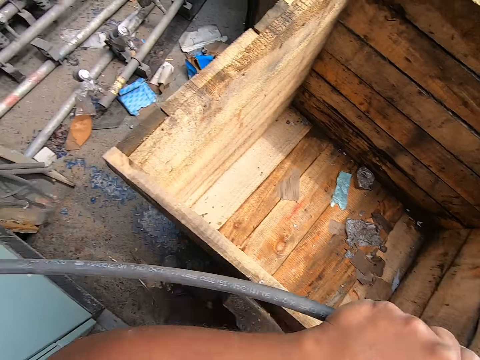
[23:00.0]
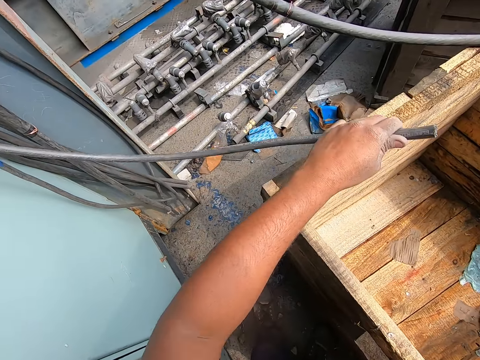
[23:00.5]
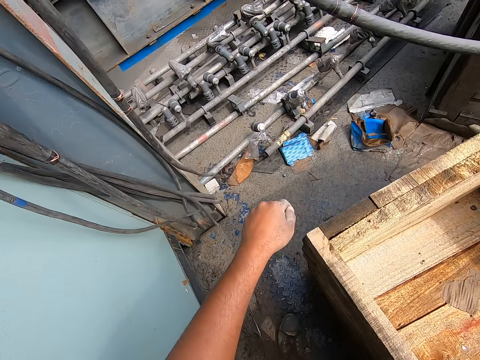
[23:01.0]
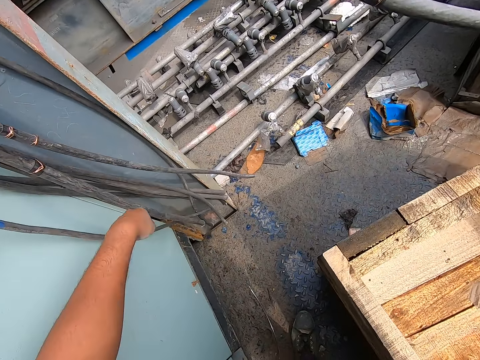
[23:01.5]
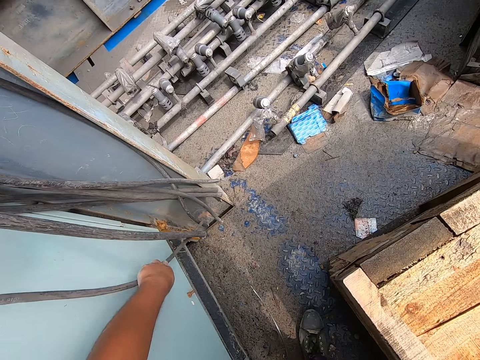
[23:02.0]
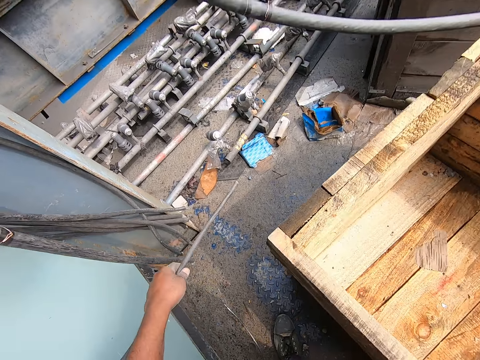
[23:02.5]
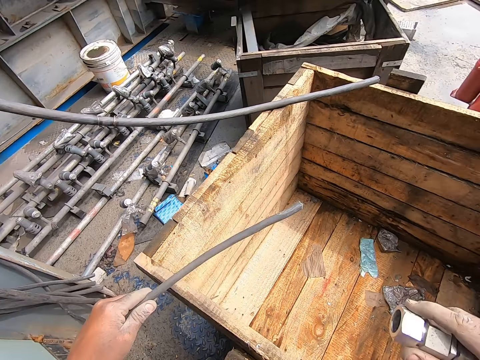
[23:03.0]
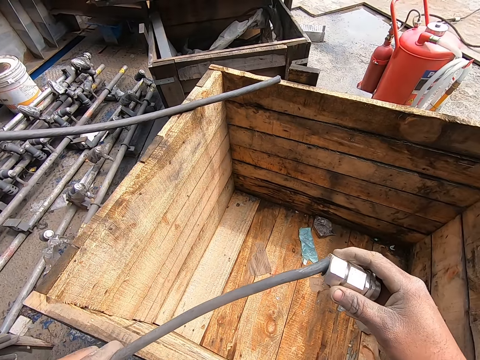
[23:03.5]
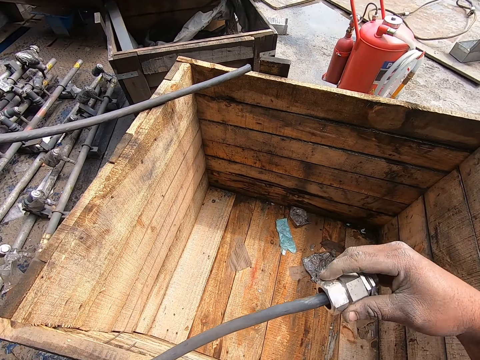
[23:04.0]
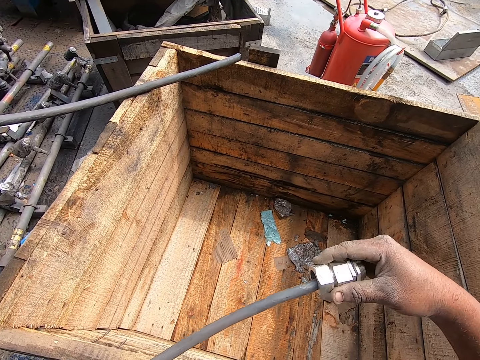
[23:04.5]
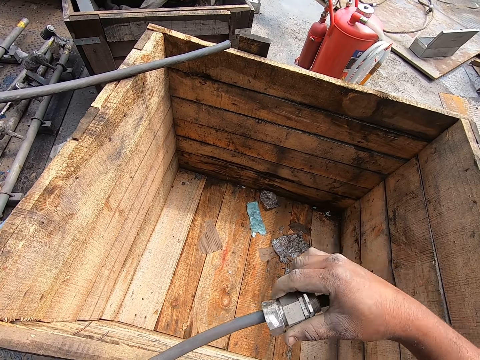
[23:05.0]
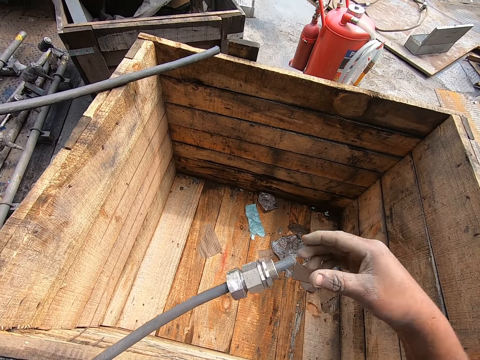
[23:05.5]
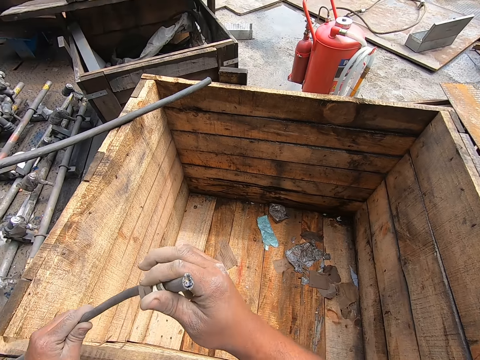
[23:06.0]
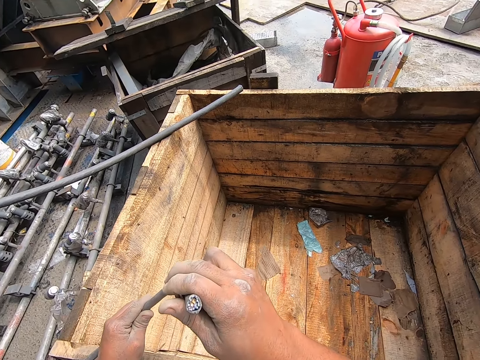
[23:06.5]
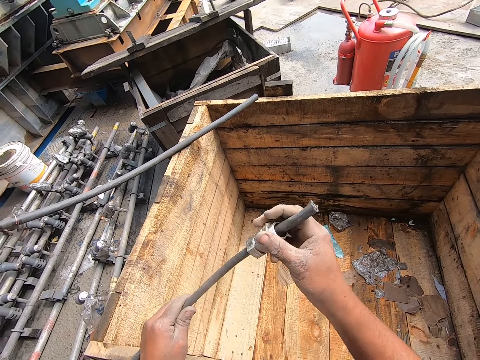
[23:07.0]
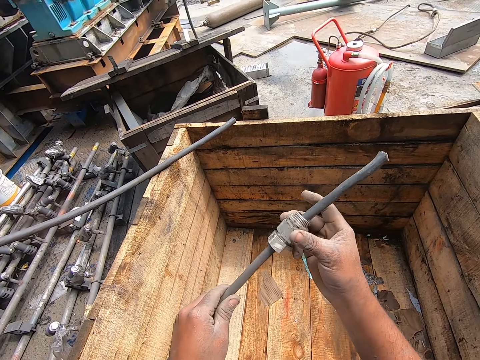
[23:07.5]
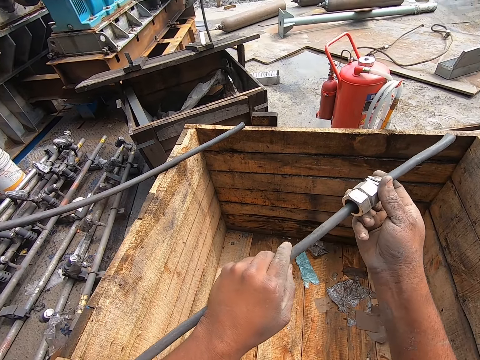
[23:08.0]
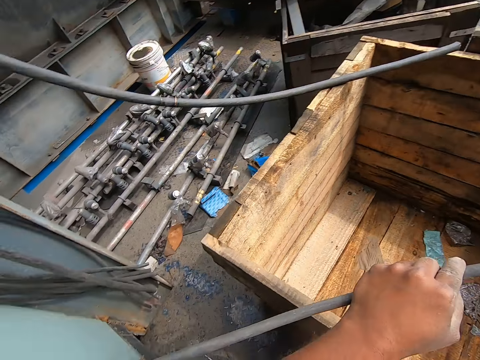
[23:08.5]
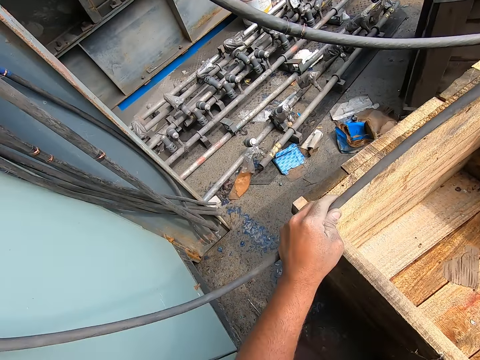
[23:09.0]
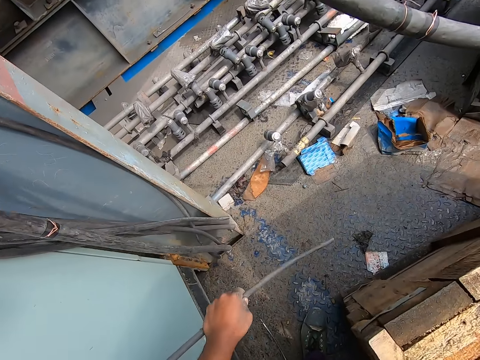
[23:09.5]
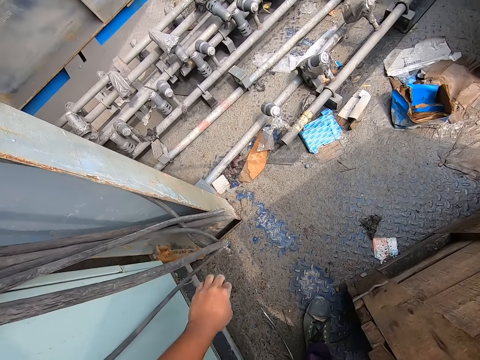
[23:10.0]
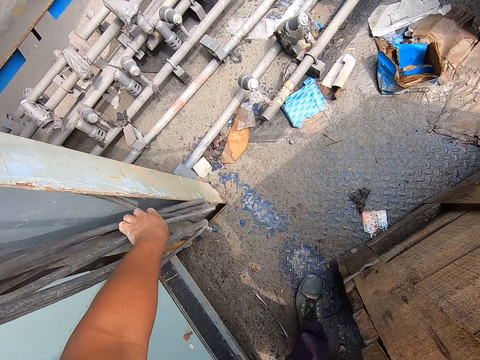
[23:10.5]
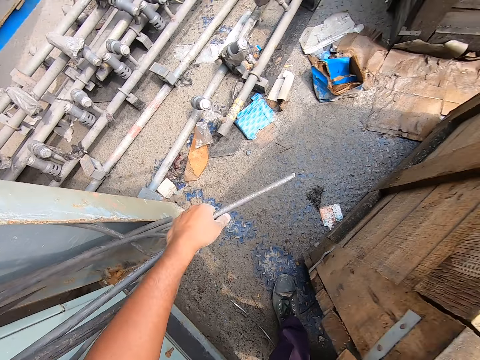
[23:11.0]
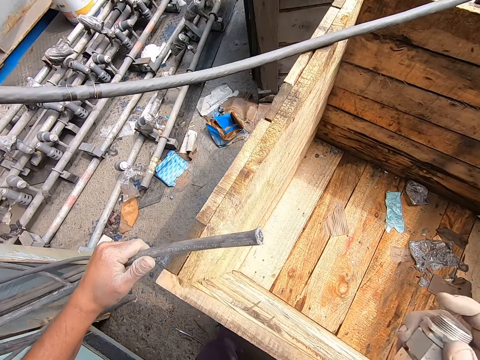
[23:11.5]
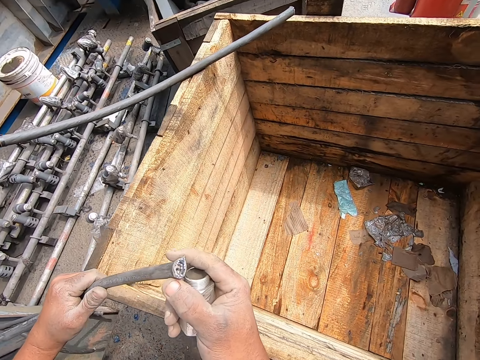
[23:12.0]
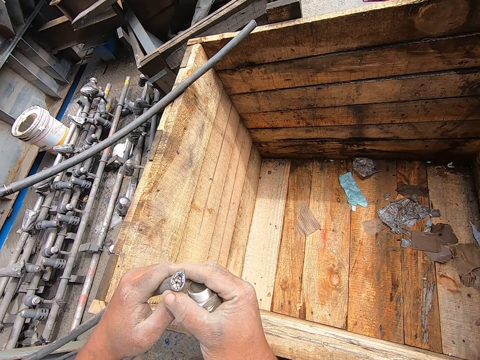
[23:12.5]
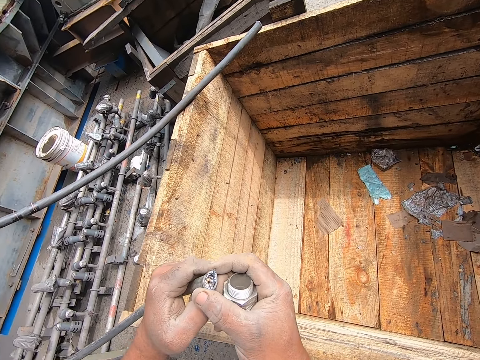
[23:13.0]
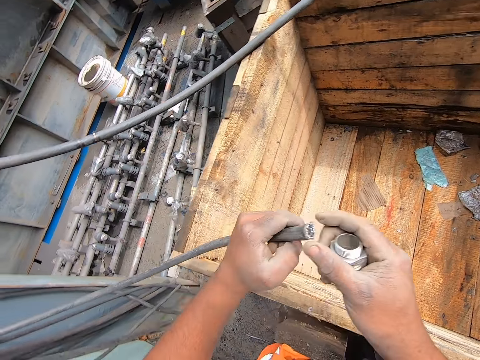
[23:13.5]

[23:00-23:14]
The camera wearer drops the cable and returns the cable. They pull the cable and pick up the cable. They insert the connector to the cable. They fold the cable. They drop the cable and return the cable. They pick up the cable and pull the cable. They look at the cable.

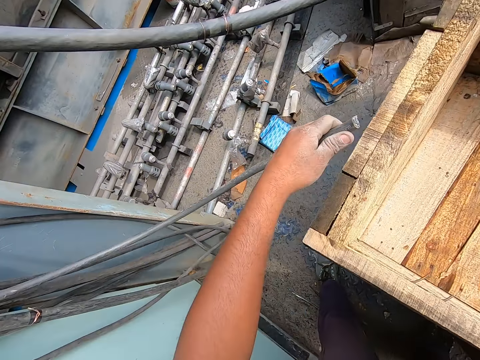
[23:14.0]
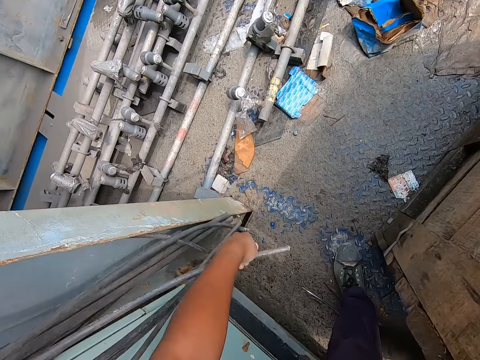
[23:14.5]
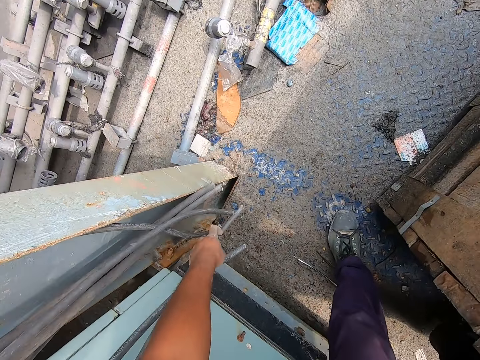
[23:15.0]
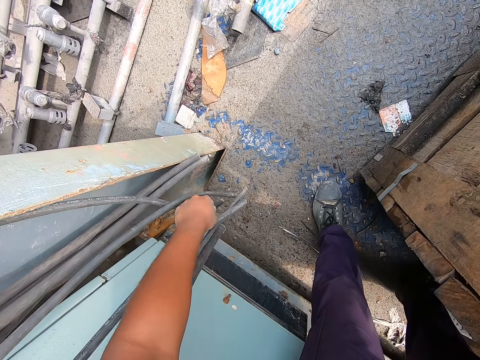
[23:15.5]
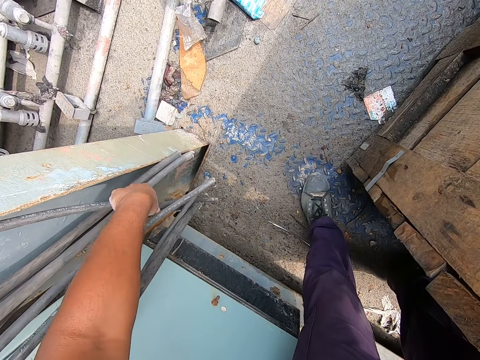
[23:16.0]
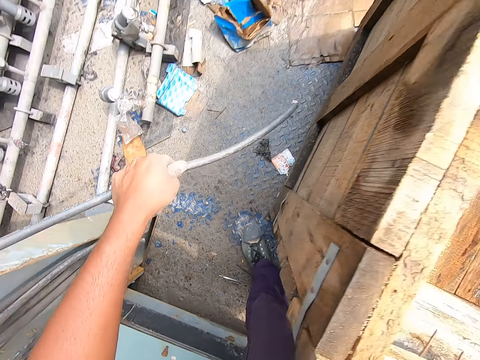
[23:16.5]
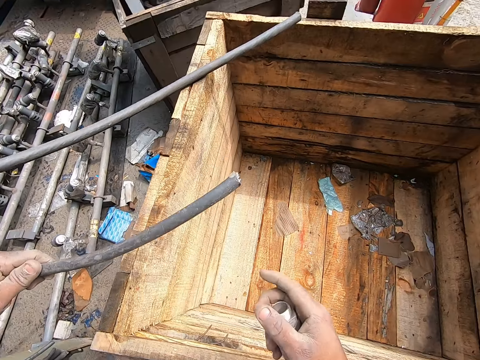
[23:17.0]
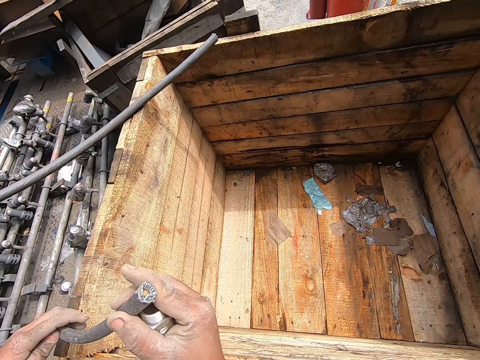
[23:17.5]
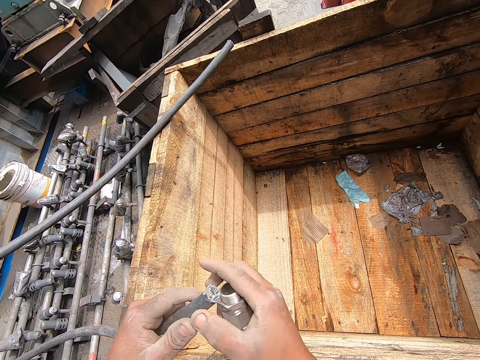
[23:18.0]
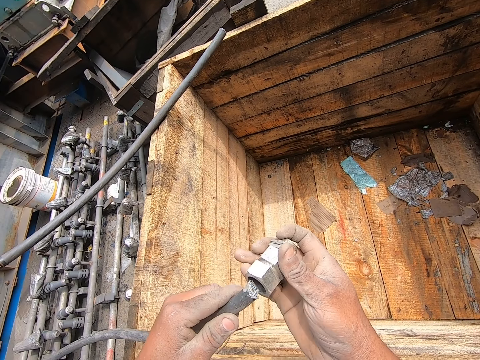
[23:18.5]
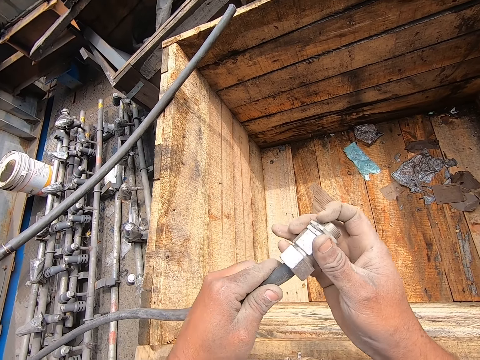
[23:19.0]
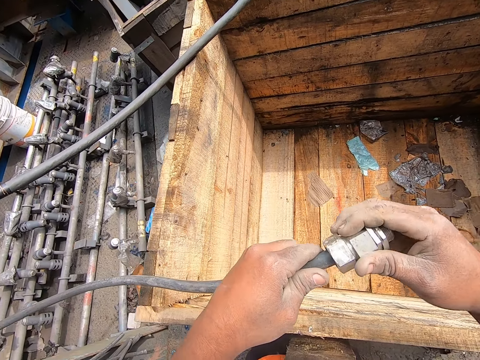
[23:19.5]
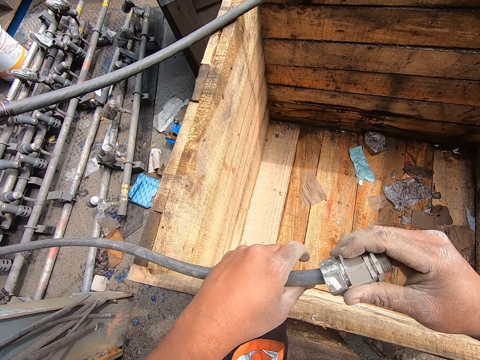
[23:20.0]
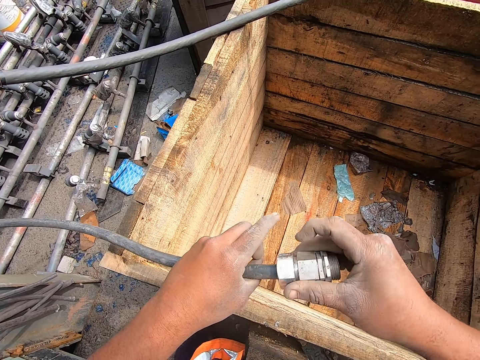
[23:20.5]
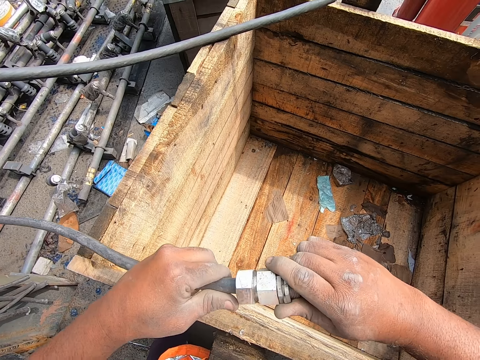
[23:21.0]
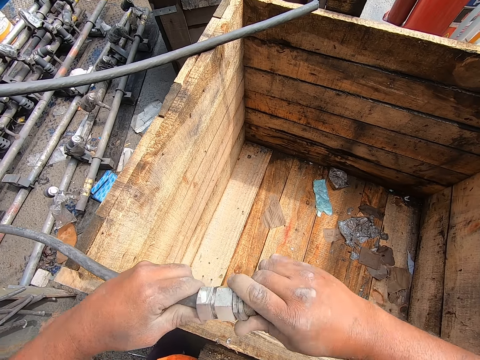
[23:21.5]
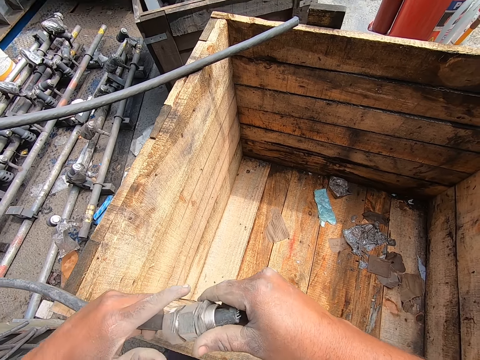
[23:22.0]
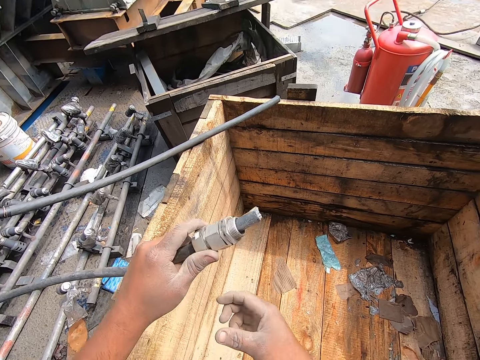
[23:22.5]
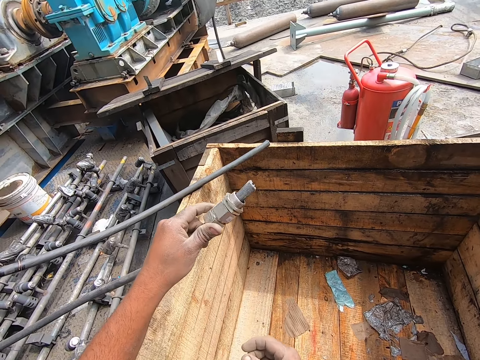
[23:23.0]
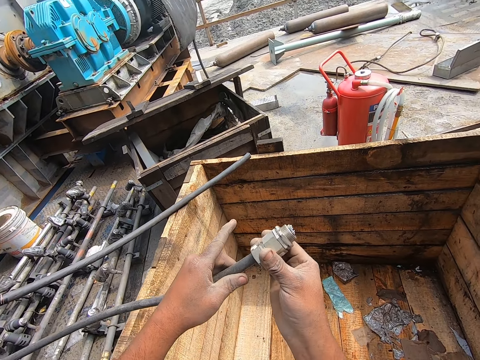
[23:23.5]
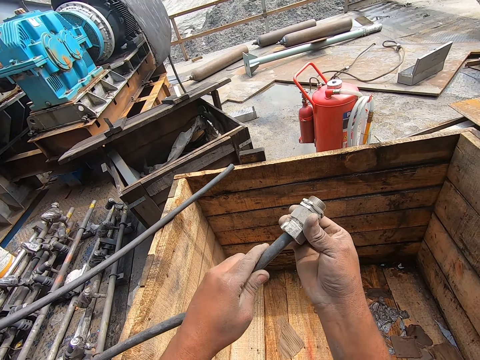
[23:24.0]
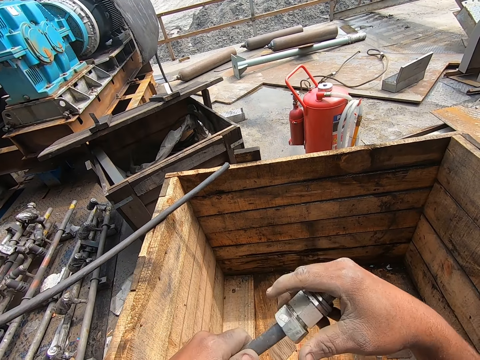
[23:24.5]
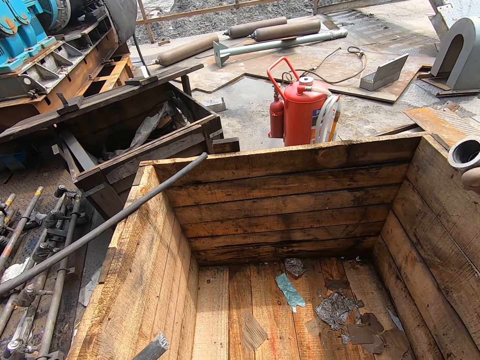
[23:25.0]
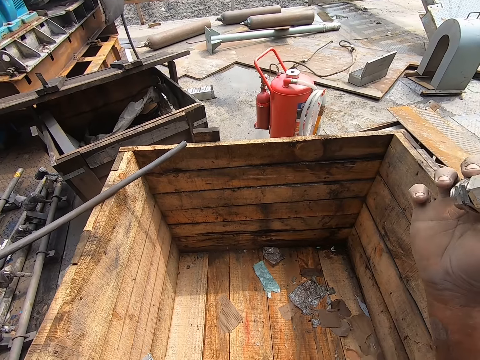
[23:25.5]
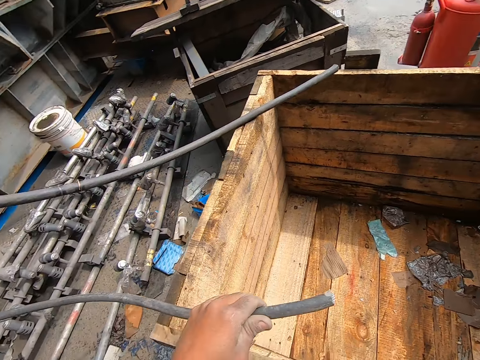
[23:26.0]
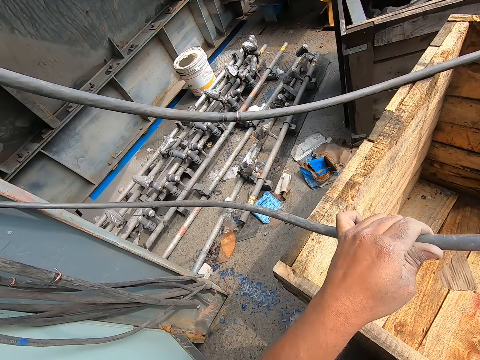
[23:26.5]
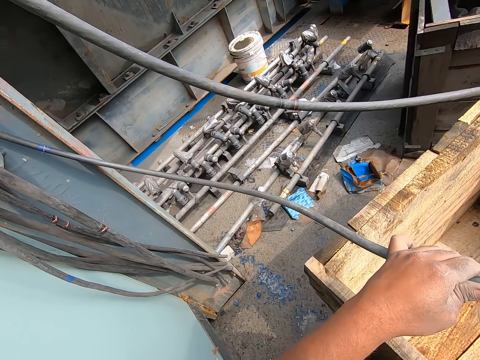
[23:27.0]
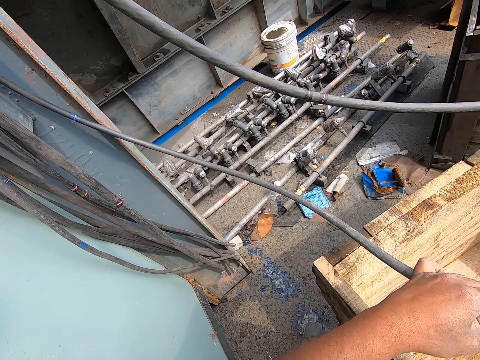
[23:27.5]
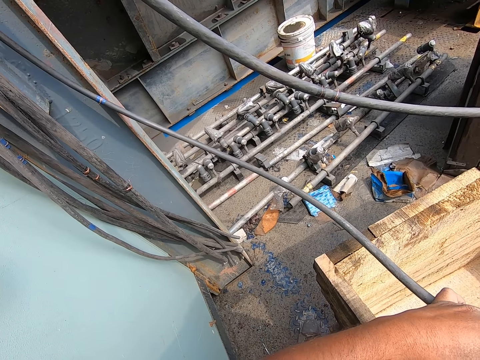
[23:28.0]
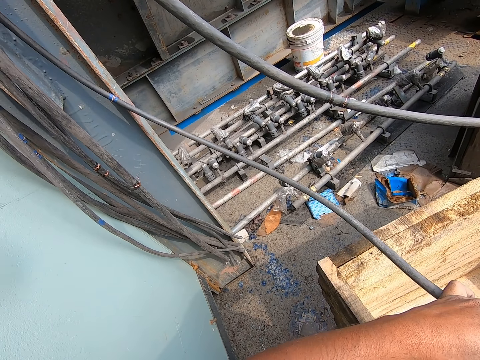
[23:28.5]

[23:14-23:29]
The camera wearer drops the cable and returns the cable. They pull the cable and pick up the cable. They look at the cable. They insert the connector to the cable. They look at the cable. They remove the connector from the cable.
